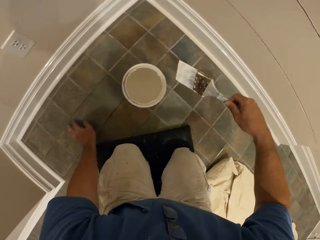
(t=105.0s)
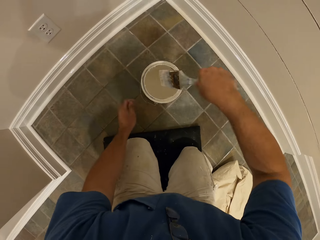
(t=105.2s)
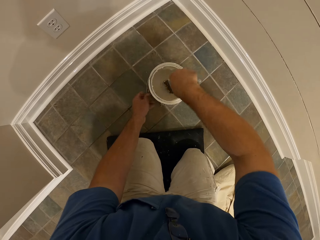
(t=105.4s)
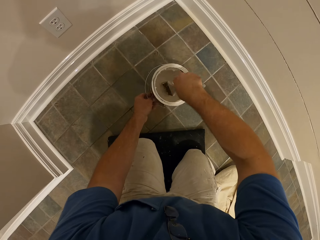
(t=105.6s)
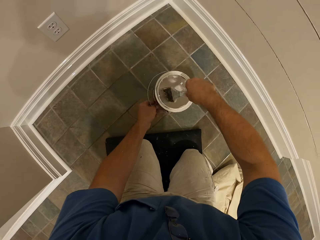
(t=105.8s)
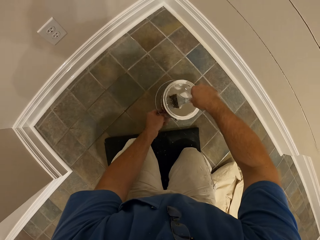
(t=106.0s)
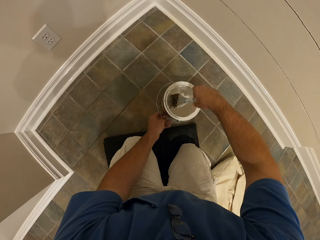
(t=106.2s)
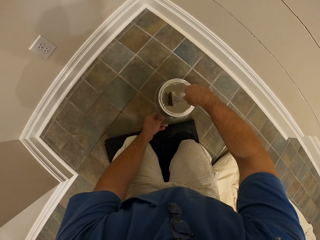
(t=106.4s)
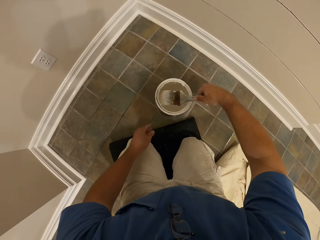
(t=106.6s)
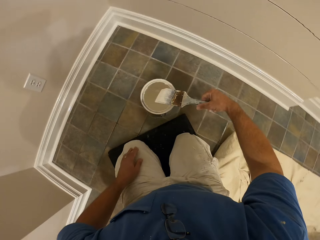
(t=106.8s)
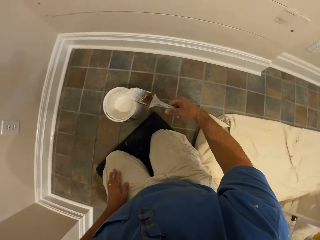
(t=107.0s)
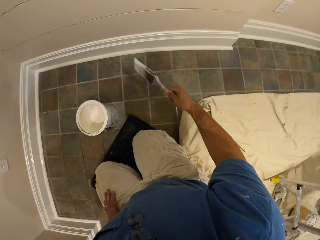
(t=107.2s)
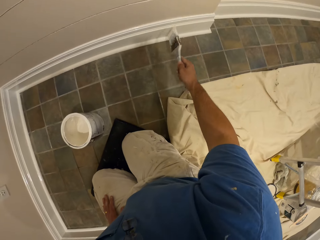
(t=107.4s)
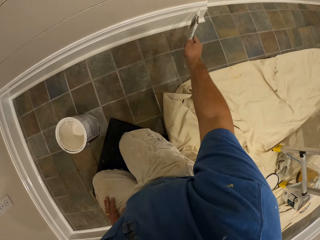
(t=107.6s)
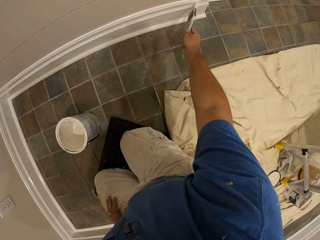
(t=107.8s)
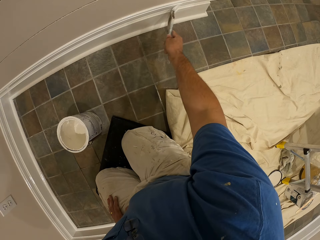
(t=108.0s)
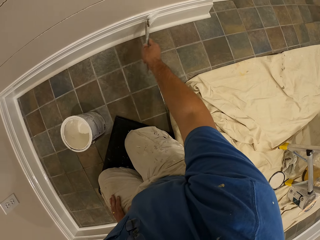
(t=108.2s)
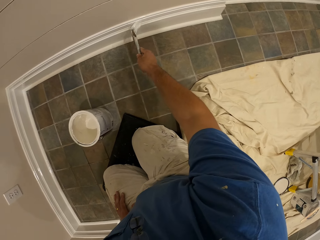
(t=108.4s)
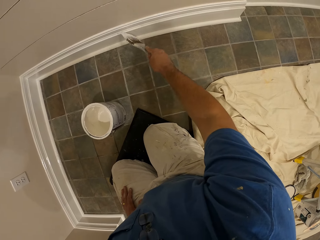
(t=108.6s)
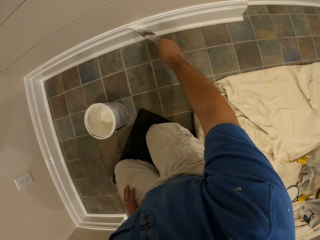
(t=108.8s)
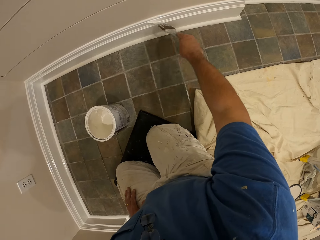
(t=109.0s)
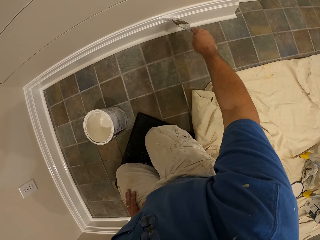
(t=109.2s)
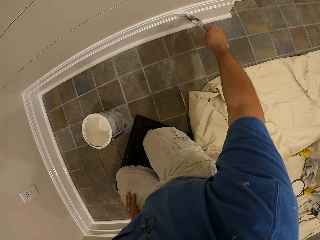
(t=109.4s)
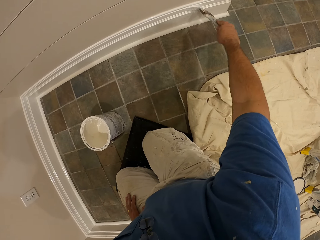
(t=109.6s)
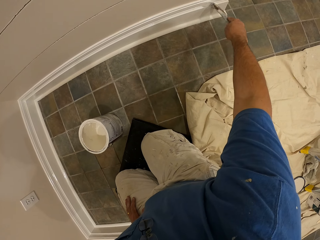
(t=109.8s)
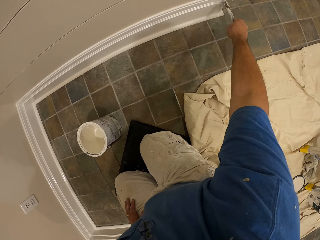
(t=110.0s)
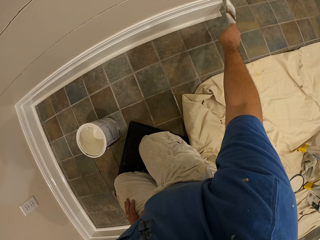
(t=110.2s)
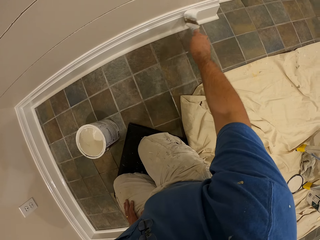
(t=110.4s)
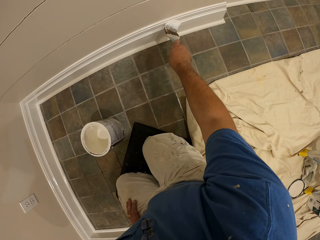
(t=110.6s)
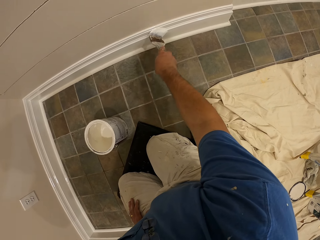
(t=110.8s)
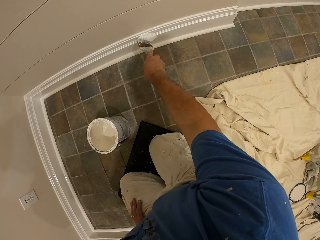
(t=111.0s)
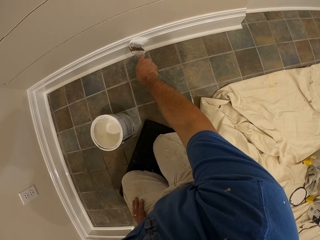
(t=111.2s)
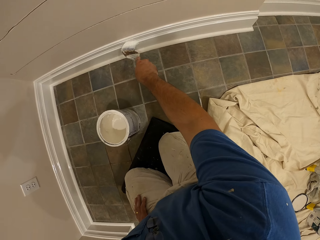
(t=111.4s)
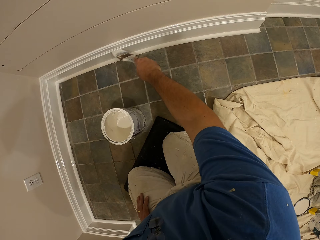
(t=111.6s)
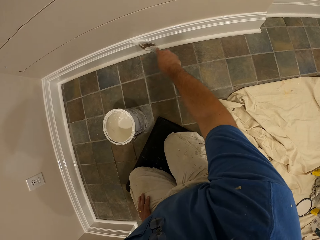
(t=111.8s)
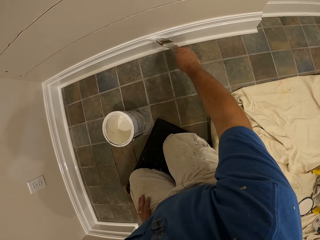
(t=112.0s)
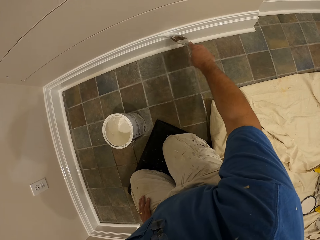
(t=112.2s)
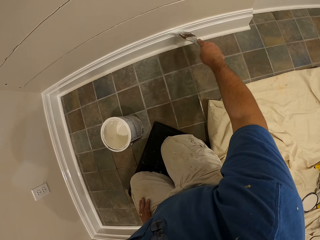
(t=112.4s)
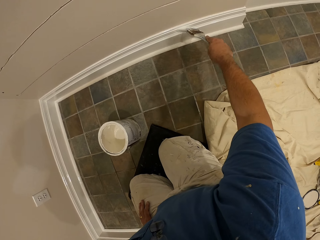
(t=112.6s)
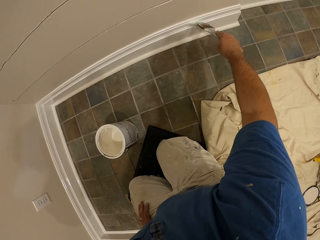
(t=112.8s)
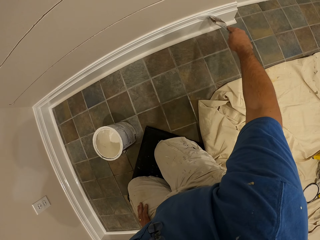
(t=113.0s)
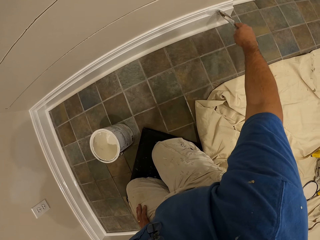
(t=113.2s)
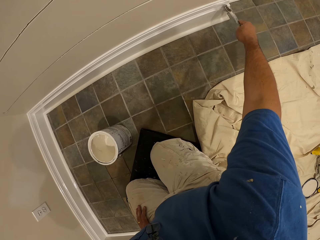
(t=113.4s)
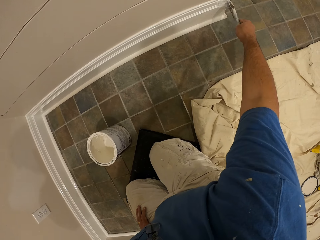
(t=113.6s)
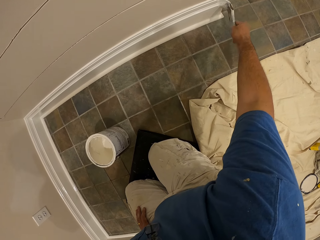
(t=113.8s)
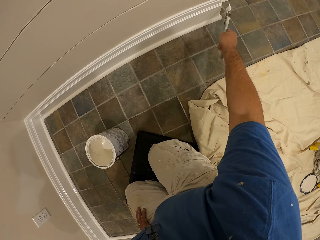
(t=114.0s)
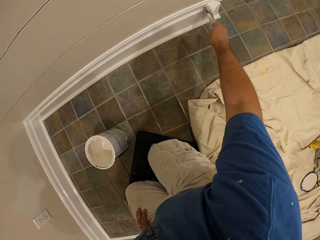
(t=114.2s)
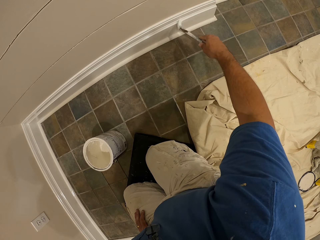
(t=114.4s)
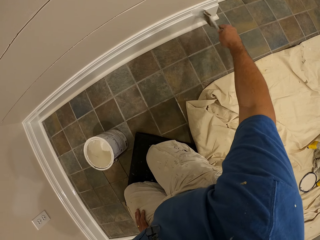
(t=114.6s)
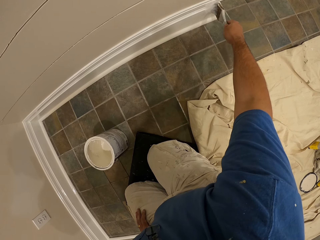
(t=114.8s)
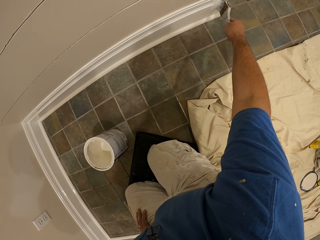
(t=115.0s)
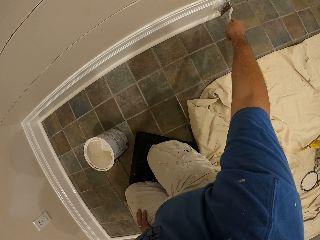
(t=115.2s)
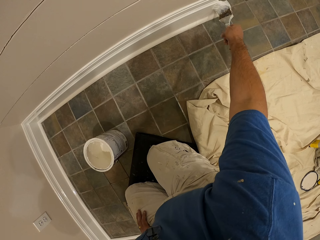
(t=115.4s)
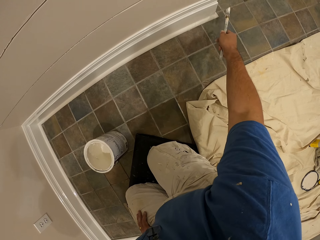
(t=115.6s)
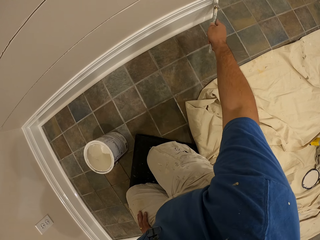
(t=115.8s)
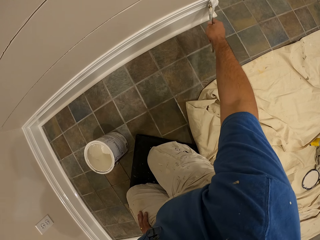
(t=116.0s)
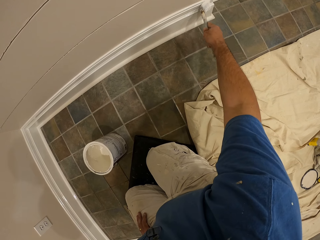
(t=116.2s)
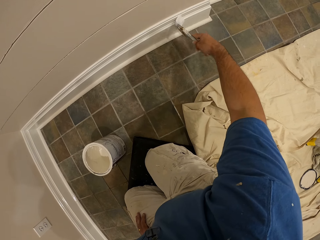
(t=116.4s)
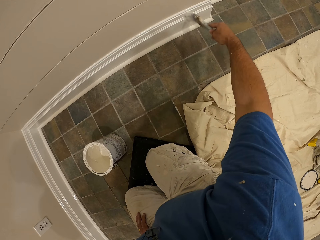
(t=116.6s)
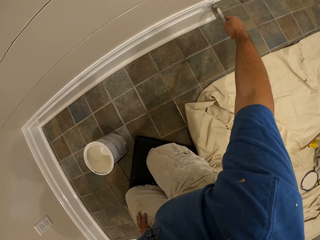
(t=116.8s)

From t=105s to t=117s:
The camera wearer gets more paint from the container with the paint brush. They paint the wall of the room.

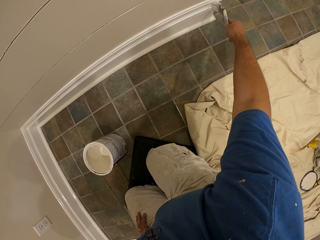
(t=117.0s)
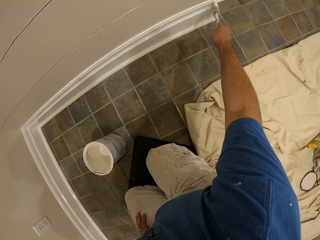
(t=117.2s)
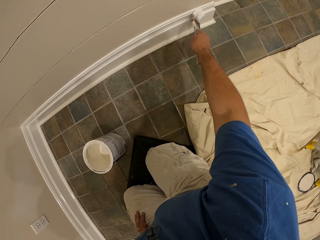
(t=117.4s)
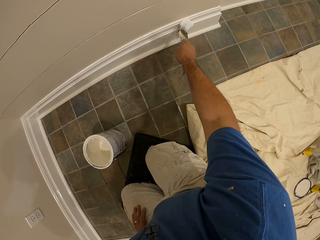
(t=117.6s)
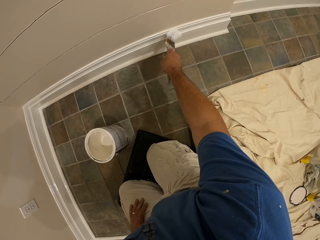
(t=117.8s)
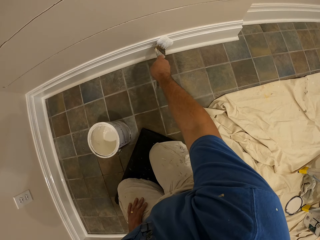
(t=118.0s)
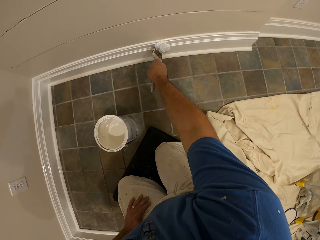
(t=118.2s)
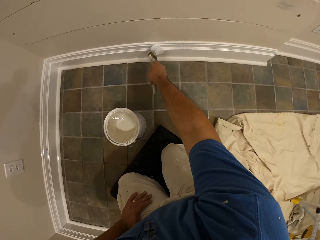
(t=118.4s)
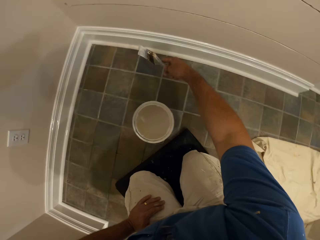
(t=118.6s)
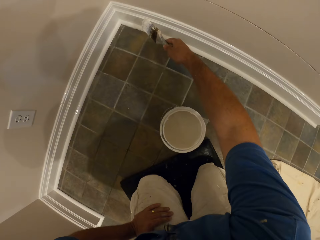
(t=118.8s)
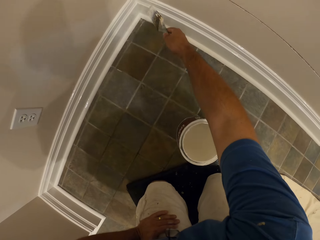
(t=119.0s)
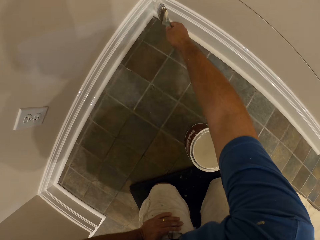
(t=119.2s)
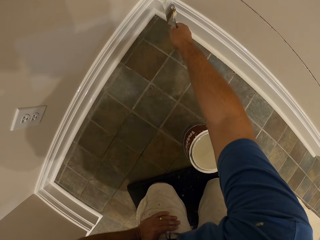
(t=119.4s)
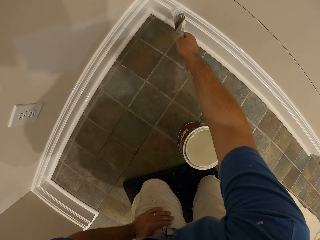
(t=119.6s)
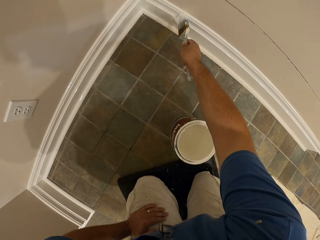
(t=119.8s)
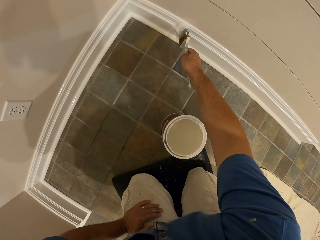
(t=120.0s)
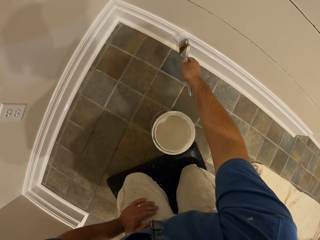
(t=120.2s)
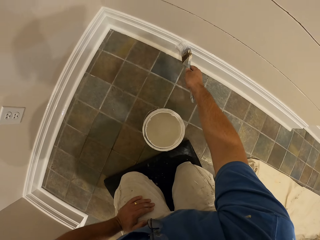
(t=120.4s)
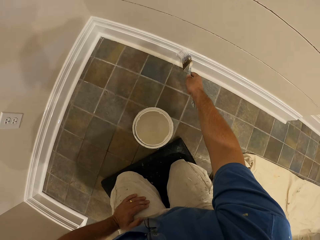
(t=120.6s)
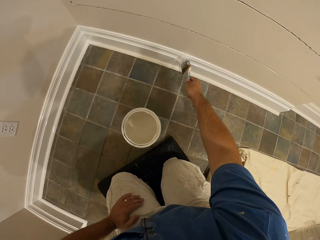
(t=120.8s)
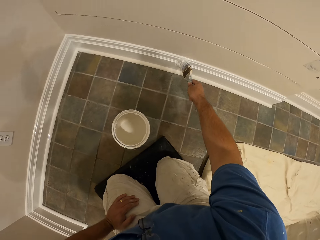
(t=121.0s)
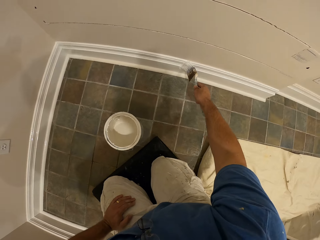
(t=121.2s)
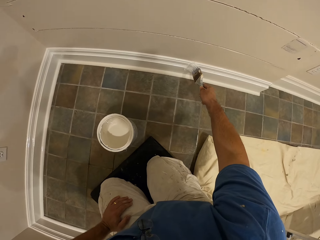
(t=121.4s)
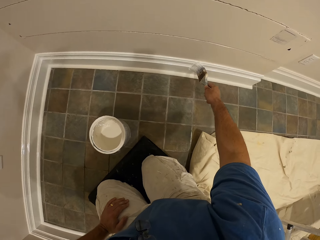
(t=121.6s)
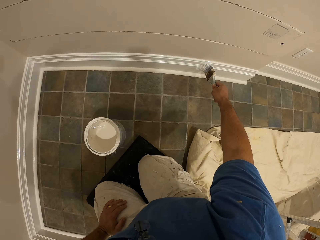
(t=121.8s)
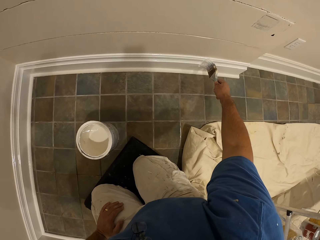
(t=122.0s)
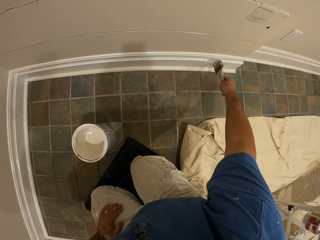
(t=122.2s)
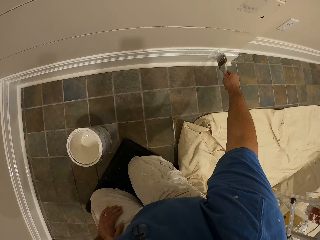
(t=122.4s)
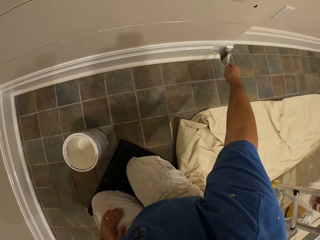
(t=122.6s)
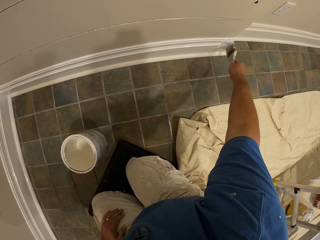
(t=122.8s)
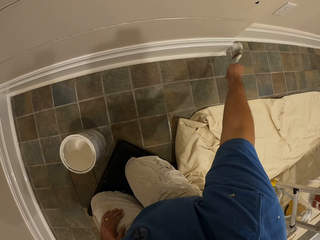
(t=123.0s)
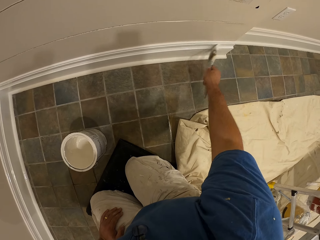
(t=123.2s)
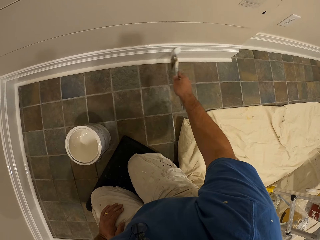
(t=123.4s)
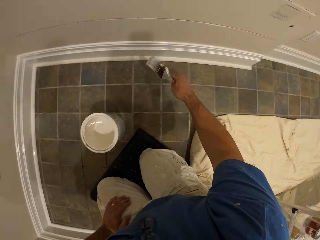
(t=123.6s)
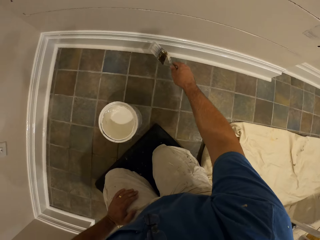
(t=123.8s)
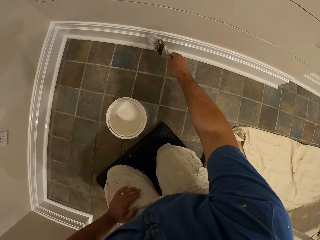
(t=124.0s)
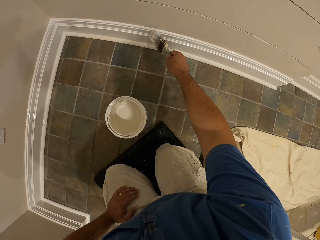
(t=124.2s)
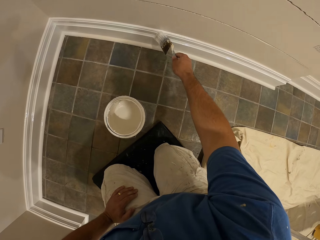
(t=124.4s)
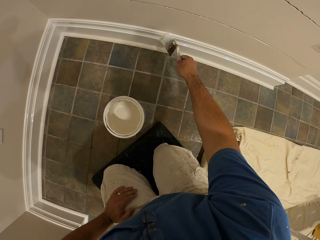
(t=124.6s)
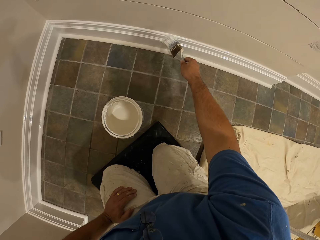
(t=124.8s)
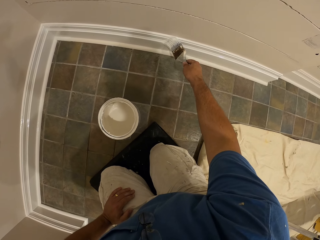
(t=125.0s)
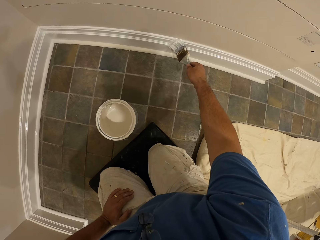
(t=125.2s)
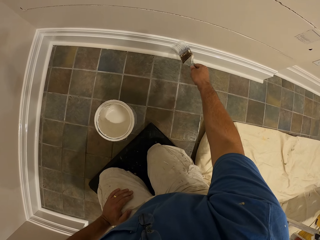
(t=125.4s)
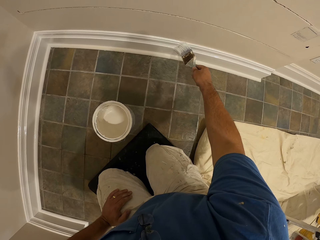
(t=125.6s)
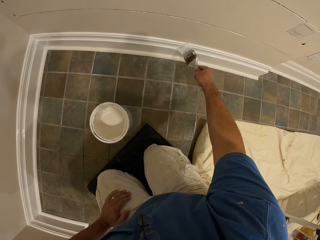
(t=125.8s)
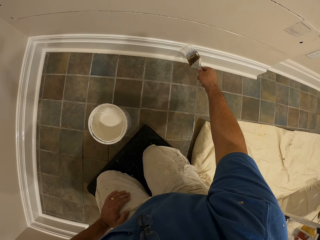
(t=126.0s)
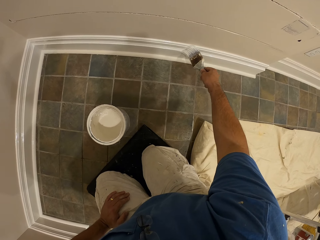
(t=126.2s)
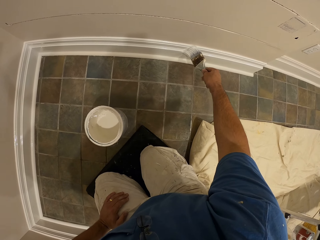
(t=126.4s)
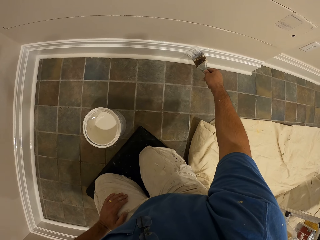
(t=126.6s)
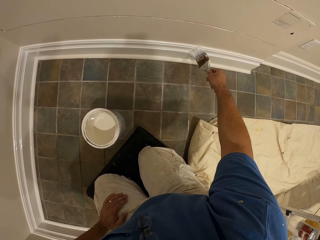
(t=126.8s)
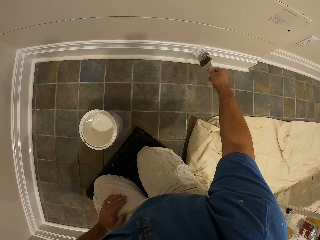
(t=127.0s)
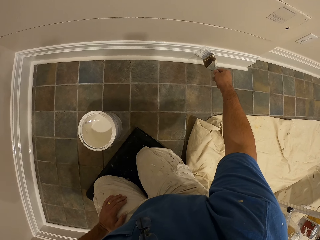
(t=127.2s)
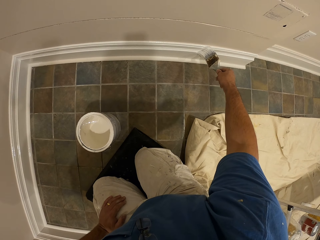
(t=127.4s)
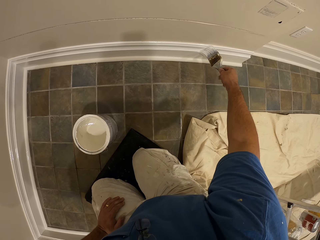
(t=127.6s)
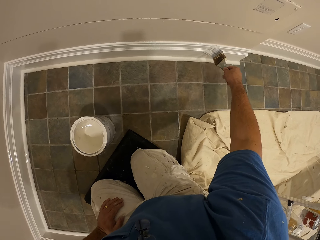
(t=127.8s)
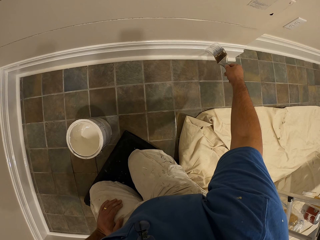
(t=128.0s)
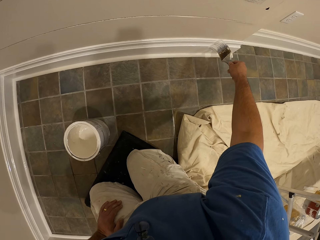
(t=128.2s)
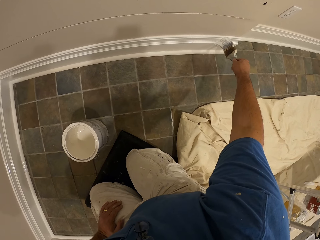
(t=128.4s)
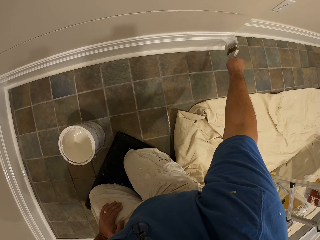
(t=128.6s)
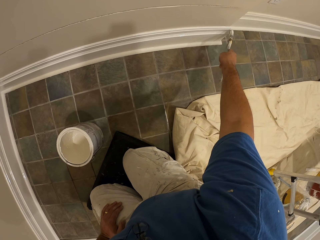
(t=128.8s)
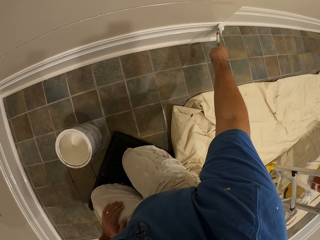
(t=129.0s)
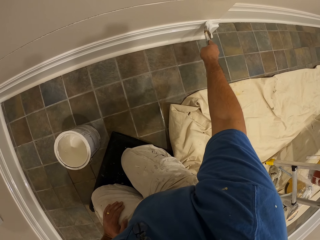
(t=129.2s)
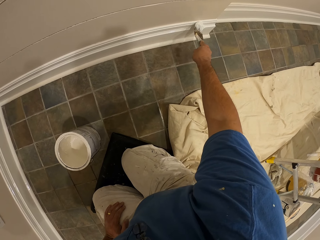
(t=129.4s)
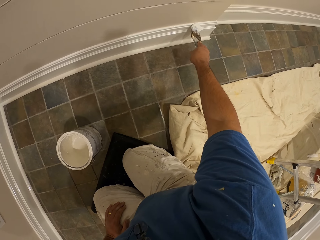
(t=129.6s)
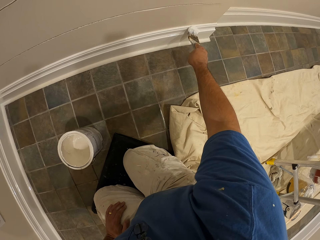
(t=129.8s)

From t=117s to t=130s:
The camera wearer puts his hand down on the floor.
